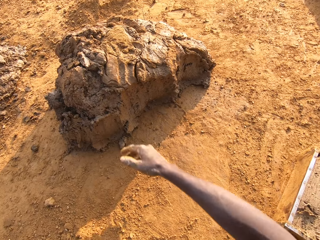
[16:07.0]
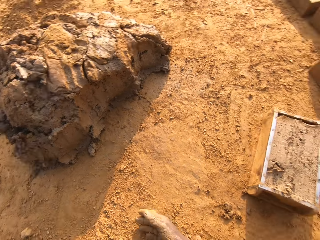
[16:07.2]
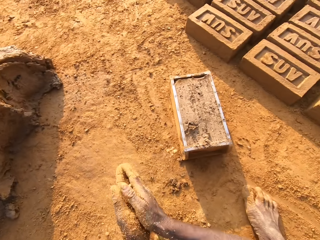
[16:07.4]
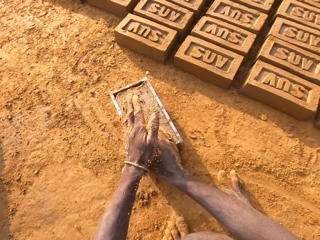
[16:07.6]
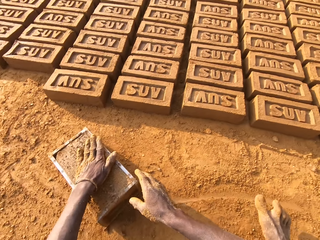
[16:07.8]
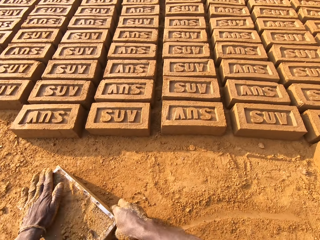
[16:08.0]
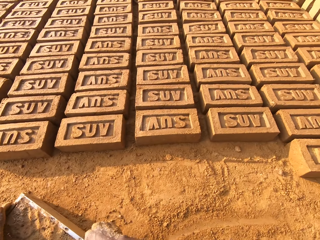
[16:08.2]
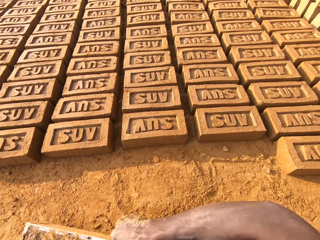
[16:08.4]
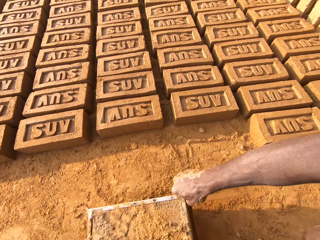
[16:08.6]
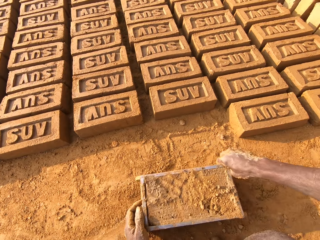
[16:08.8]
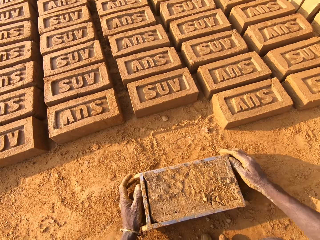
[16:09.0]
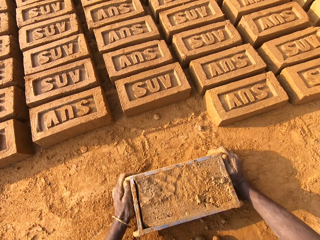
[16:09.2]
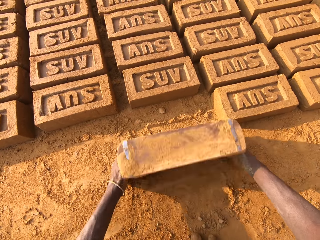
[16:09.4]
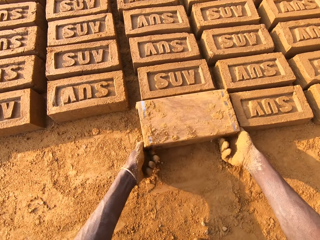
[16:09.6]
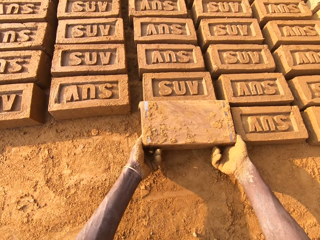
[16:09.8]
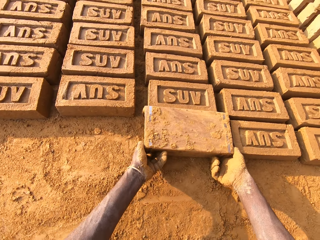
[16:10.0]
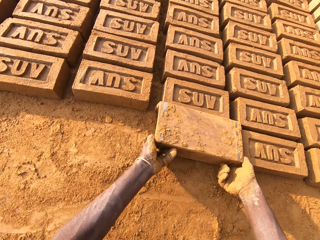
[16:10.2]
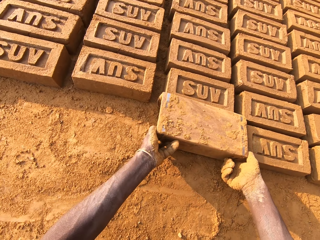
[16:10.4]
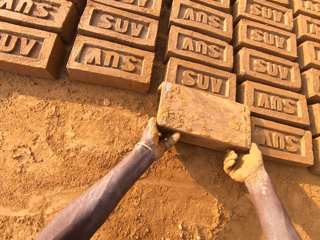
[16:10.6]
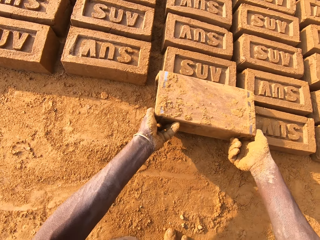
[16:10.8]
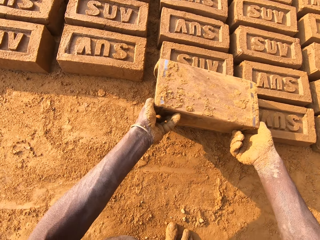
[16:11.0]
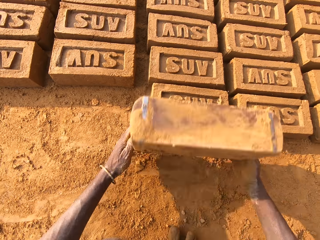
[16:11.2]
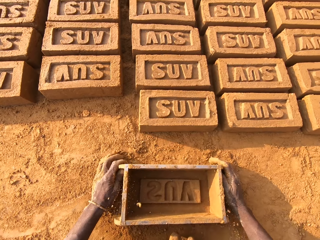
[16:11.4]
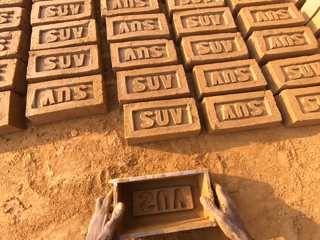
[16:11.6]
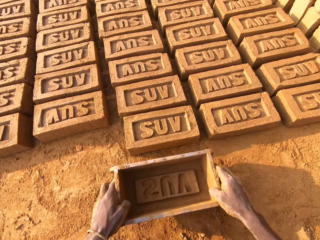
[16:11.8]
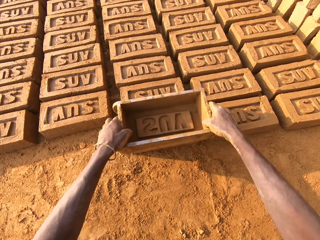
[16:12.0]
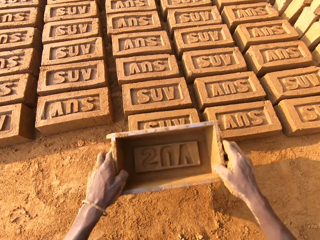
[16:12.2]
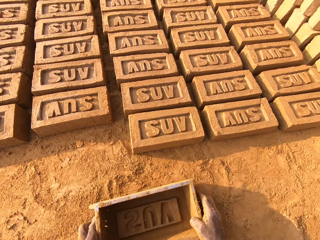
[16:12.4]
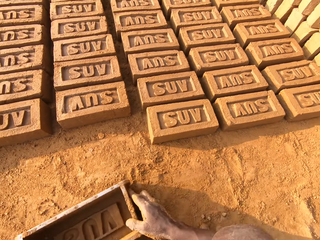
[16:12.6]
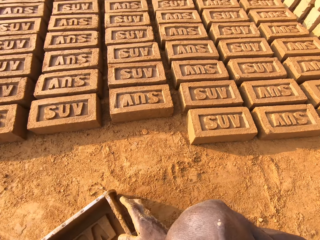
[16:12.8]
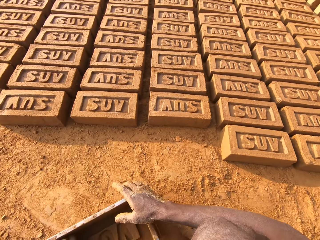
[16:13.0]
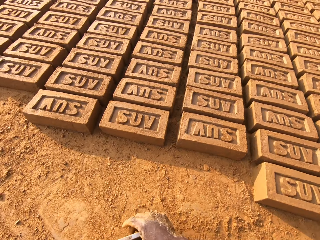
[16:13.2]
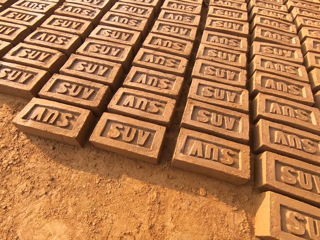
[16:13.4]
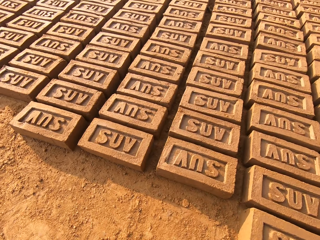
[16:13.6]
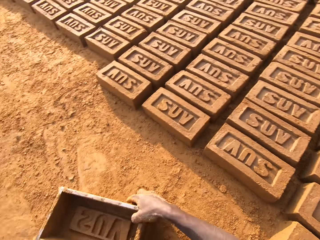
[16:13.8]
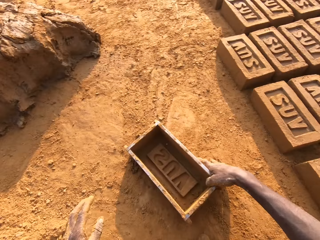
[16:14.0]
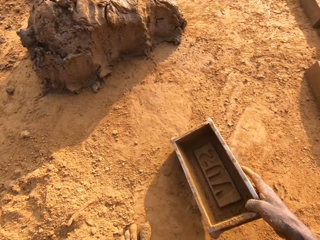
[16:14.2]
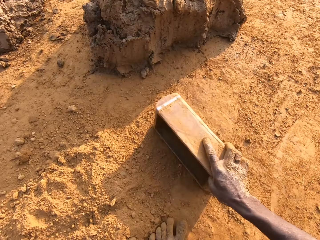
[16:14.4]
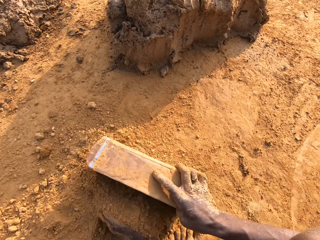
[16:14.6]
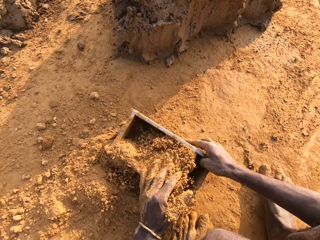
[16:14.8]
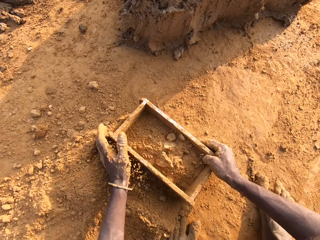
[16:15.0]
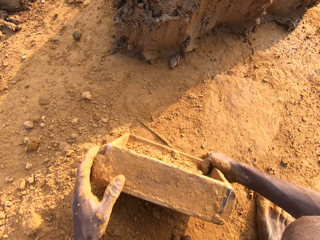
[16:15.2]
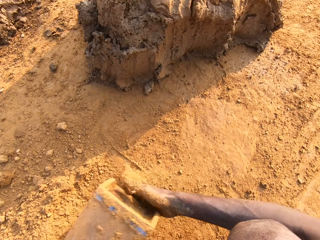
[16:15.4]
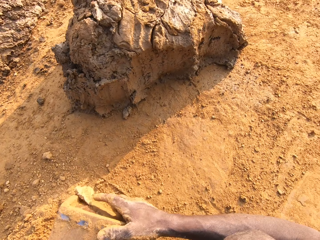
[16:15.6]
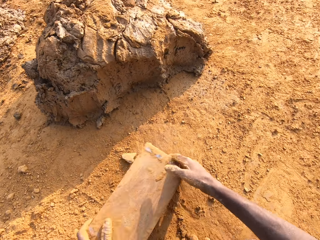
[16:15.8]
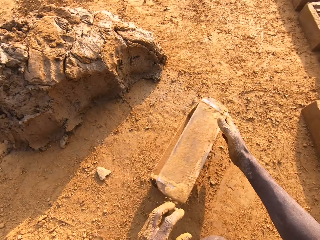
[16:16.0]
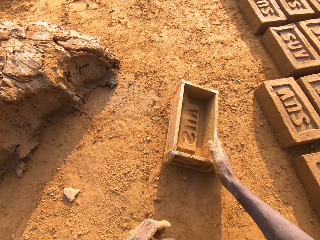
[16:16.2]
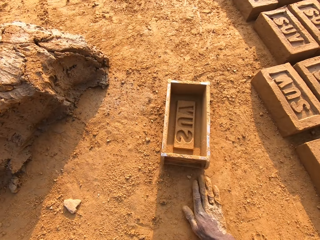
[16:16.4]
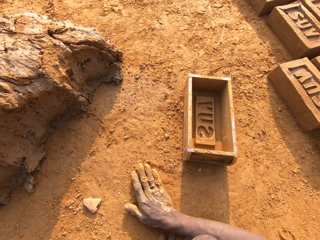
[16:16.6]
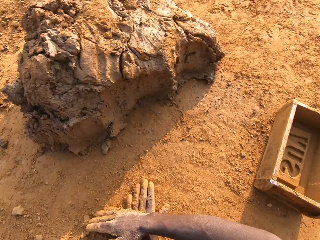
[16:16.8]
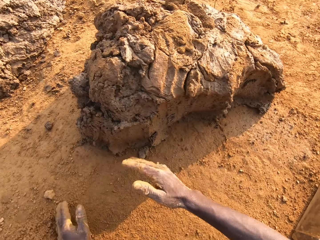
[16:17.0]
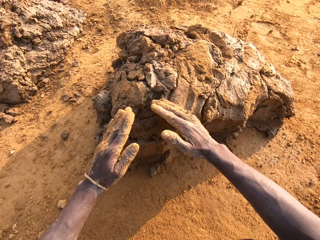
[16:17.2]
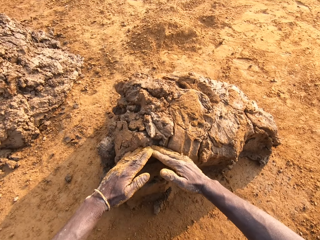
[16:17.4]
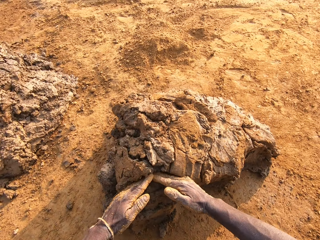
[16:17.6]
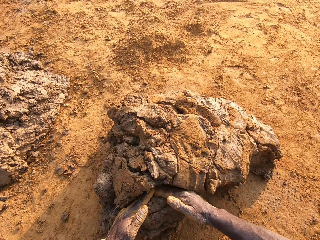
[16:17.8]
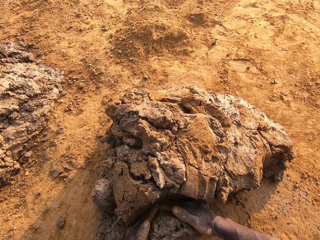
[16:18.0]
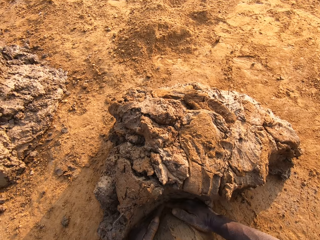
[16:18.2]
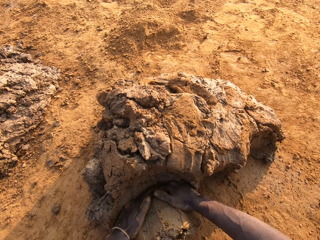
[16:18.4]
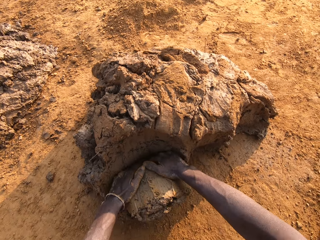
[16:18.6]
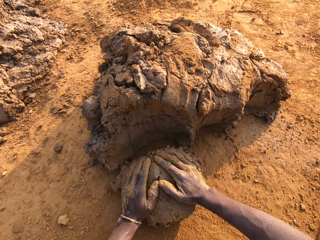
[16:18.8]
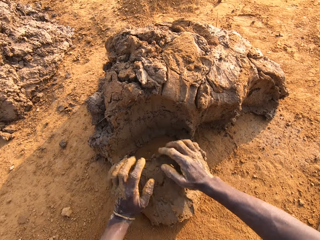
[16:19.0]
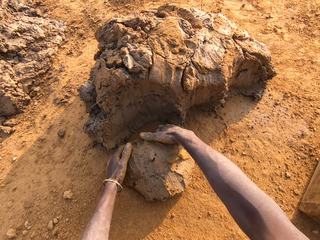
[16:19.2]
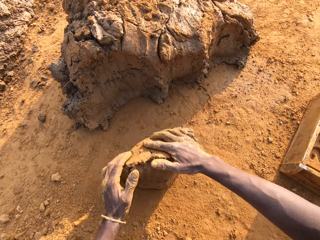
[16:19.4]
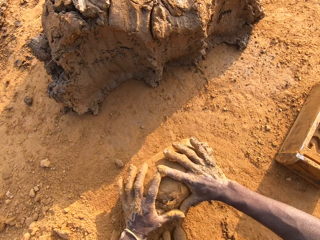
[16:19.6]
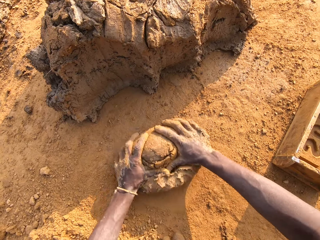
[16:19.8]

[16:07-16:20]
The camera wearer drops the excess concrete on the heap of concrete on the ground. He carries the iron brick mold from the ground with his hands and pulls the brick mold on the ground. He drops the iron brick mold beside other bricks on the ground. He molds the brick. He turns the iron brick mold on the ground. He drops the iron brick mold on the ground. He hits the brick with the iron brick mold in his hands. He drops the iron brick mold on the ground. He pours sand or dry soil into the iron brick mold with his left hand. He pours the soil on the ground. He removes the sand from the iron brick mold. He drops the iron brick mold on the ground. He spreads the dry soil on the ground. He puts mud in the brick mold. He cuts a portion of the concrete from the heap of concrete on the ground with his two hands.

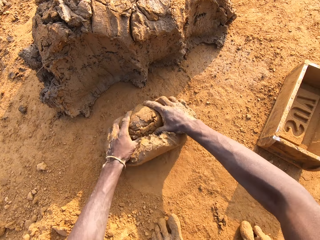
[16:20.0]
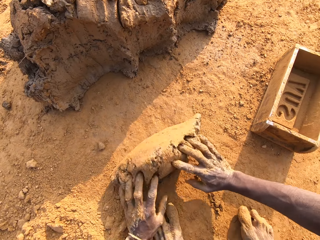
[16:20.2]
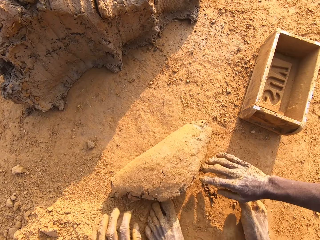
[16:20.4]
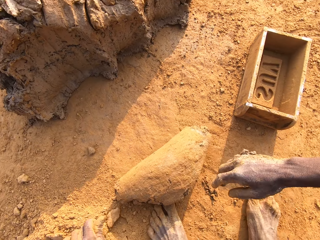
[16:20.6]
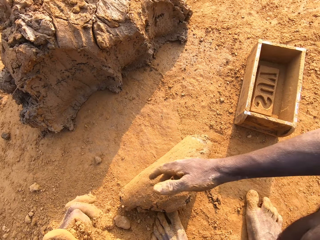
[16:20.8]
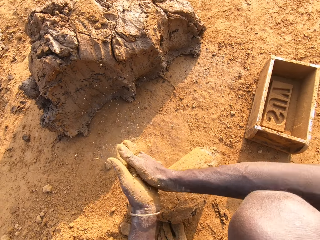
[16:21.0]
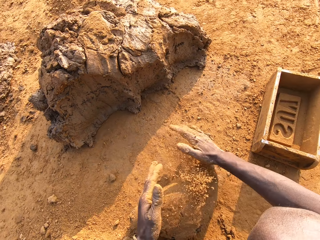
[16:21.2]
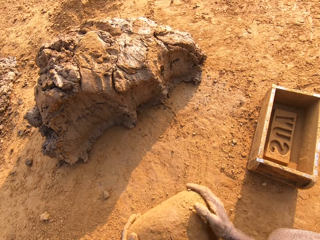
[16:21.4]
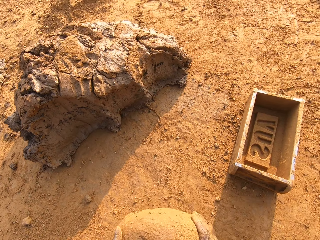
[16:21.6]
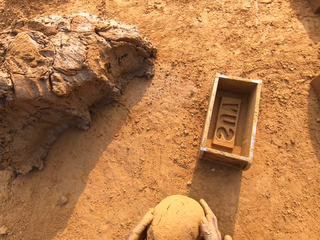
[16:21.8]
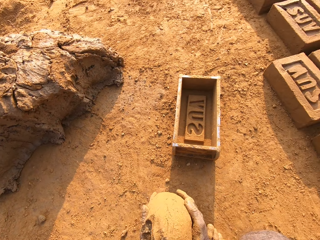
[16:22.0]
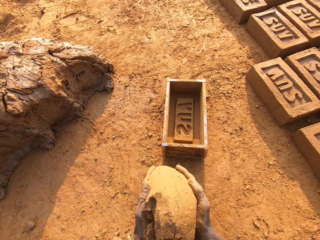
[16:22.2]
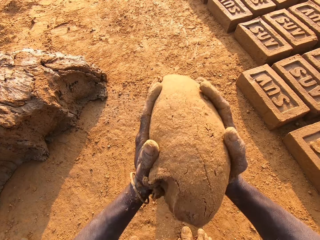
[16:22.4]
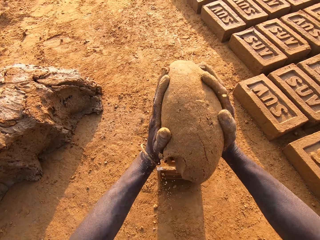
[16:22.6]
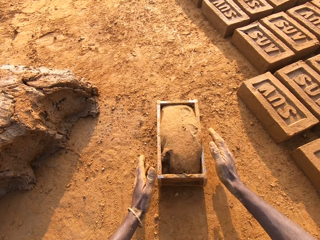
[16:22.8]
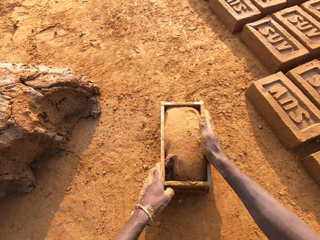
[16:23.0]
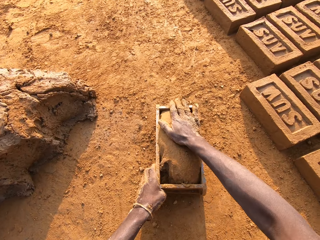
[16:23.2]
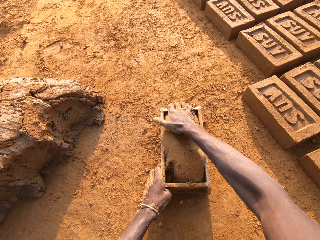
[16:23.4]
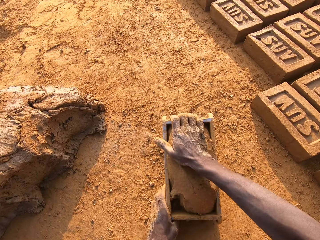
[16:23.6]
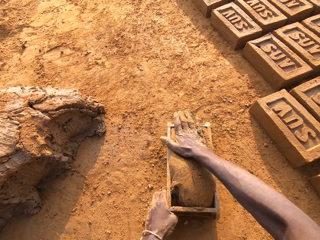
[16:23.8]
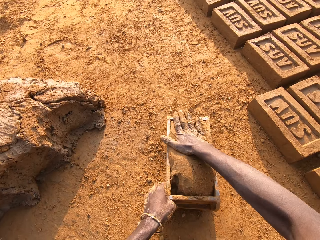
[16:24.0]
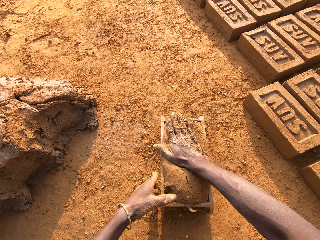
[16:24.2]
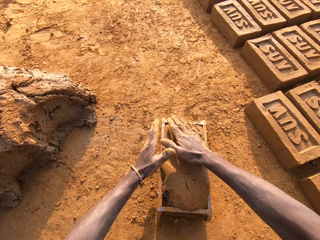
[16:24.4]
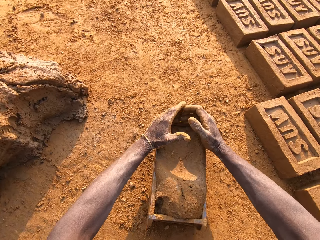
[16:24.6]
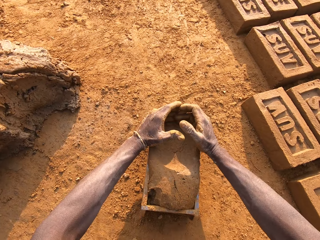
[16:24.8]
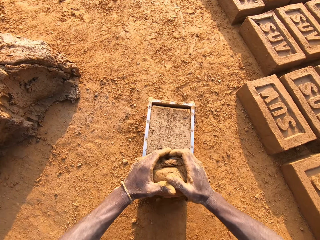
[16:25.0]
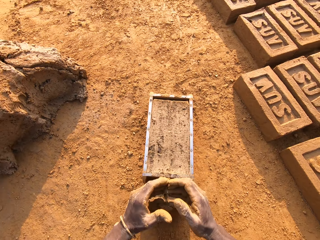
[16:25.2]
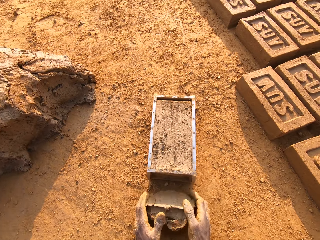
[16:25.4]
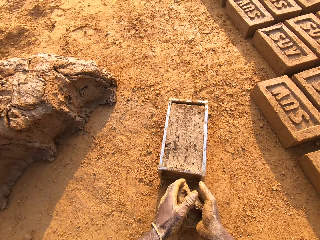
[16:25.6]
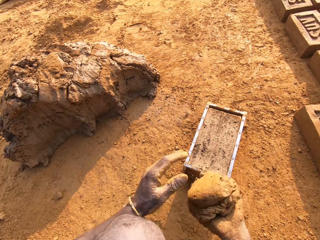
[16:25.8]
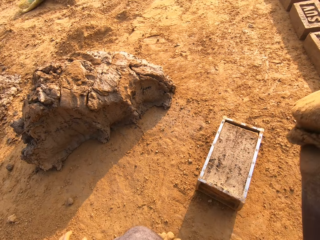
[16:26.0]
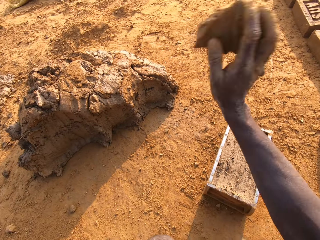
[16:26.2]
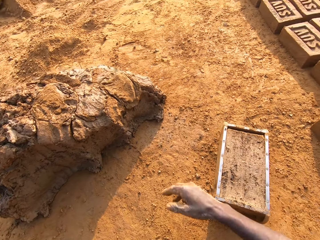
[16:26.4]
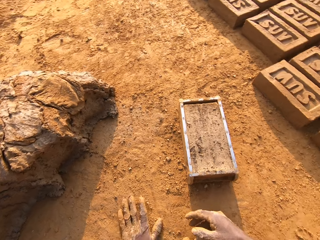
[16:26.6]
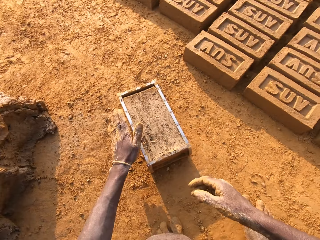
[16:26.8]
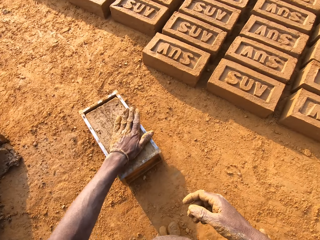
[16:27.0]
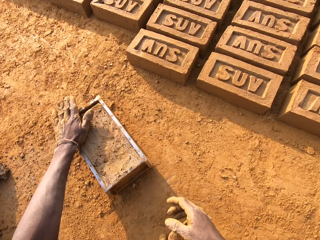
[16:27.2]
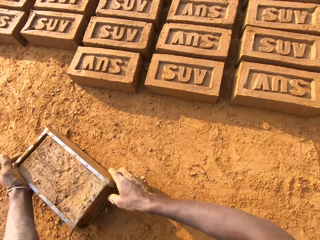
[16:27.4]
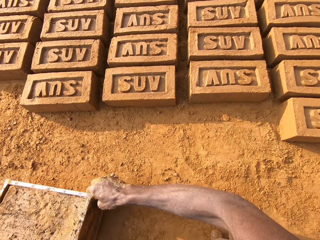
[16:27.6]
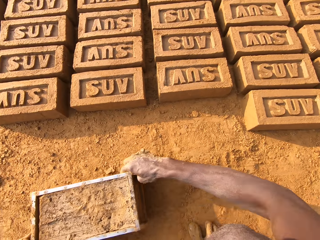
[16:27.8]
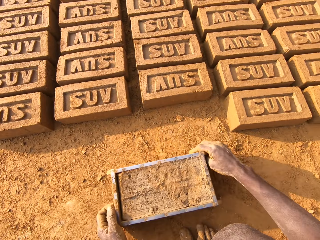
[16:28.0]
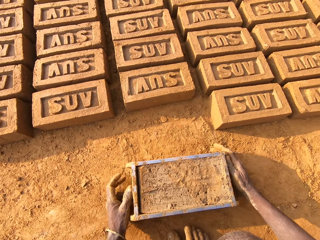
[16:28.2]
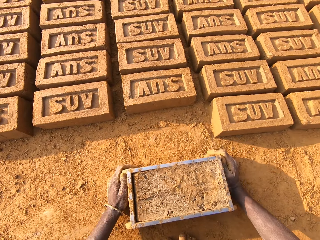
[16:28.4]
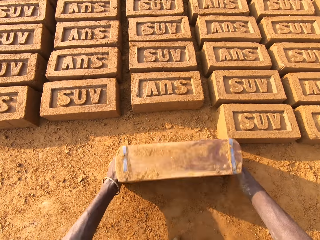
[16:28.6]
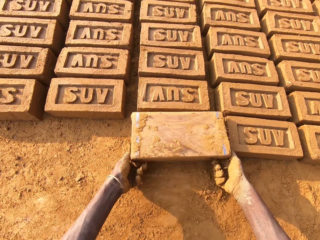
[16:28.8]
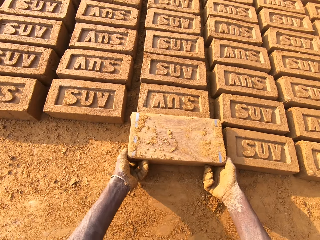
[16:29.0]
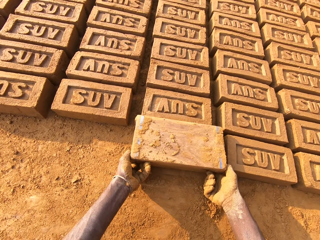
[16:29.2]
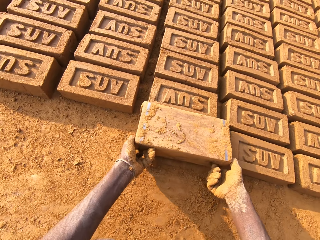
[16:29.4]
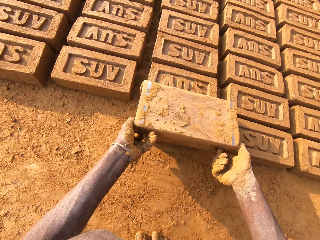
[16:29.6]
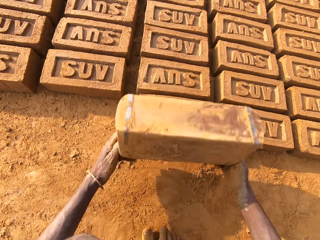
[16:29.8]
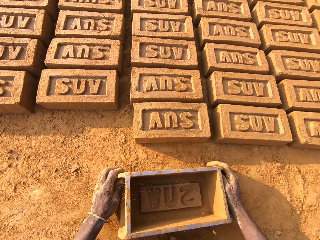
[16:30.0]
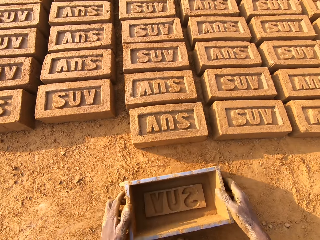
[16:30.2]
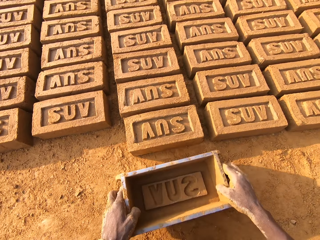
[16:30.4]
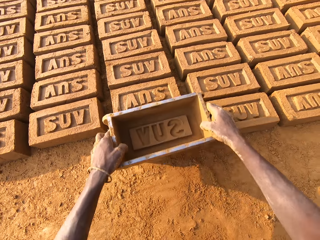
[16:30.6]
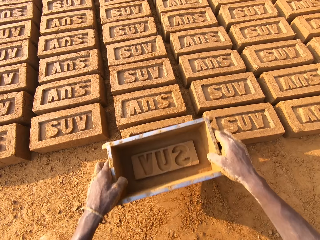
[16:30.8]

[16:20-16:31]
The camera wearer mixes the concrete on the ground with his hands. He carries the concrete from the ground with his two hands and drops the concrete in his hand in the iron brick mold. He removes the excess concrete from the iron brick mold. He drops the excess concrete on the heap of concrete on the ground. He shifts the iron brick mold on the ground with his two hands. He molds the brick. He turns the iron brick mold on the ground. He drops the iron brick mold on the ground.
